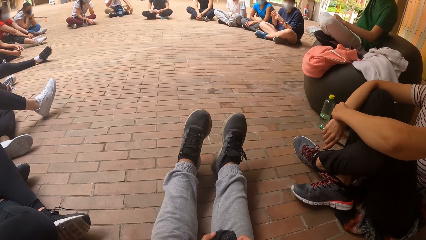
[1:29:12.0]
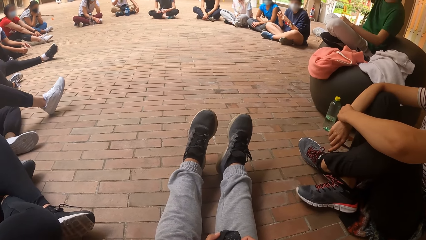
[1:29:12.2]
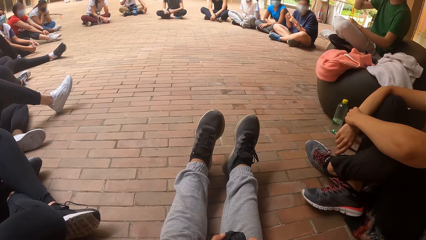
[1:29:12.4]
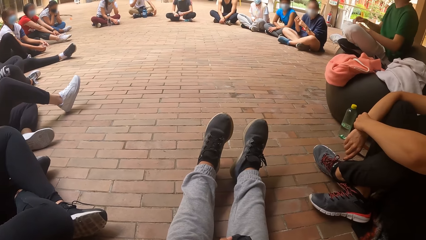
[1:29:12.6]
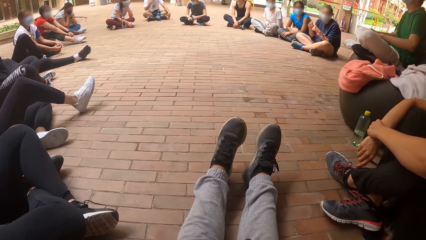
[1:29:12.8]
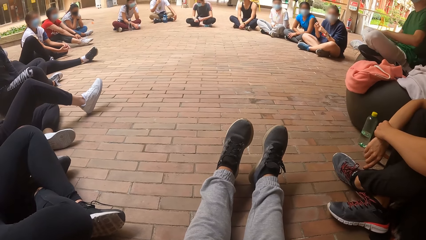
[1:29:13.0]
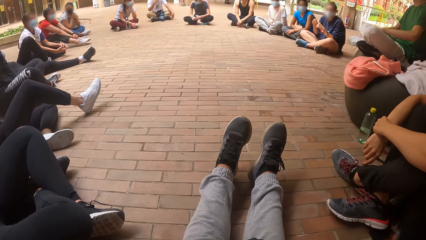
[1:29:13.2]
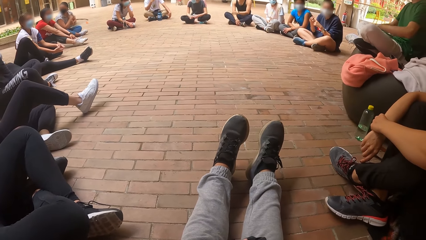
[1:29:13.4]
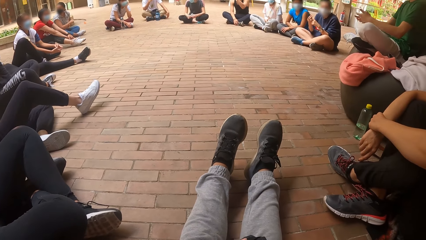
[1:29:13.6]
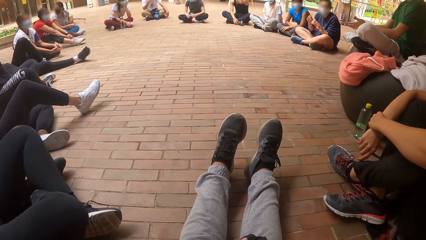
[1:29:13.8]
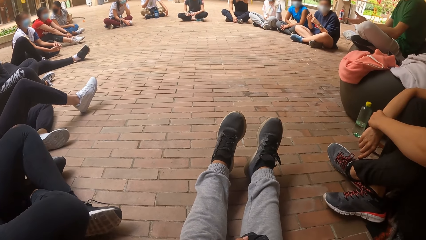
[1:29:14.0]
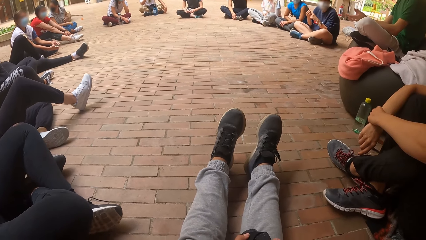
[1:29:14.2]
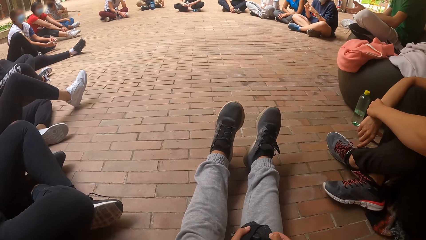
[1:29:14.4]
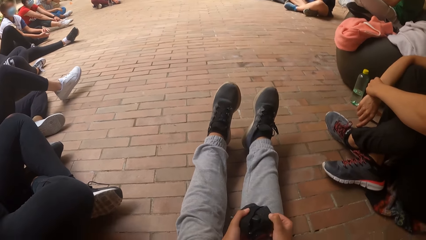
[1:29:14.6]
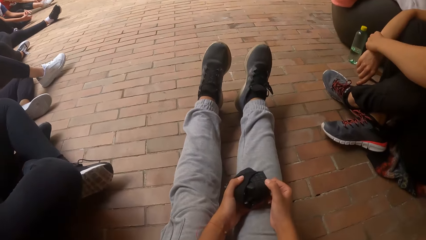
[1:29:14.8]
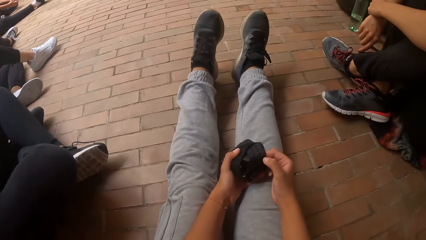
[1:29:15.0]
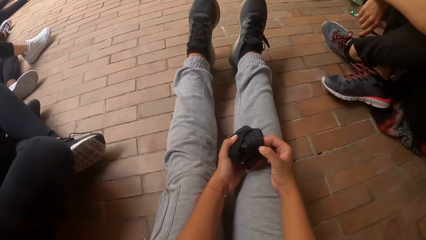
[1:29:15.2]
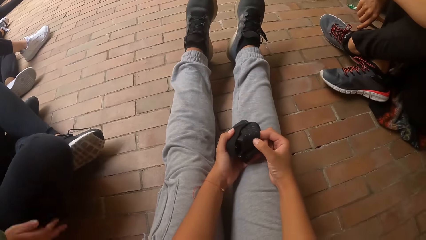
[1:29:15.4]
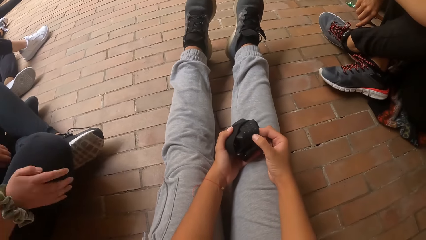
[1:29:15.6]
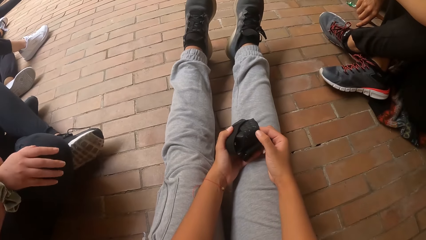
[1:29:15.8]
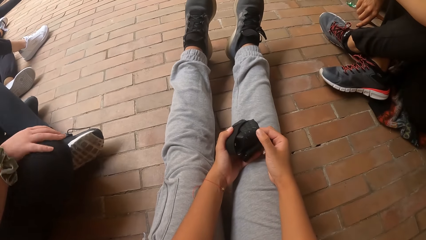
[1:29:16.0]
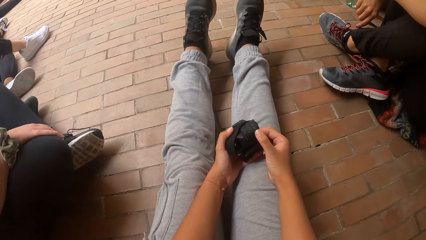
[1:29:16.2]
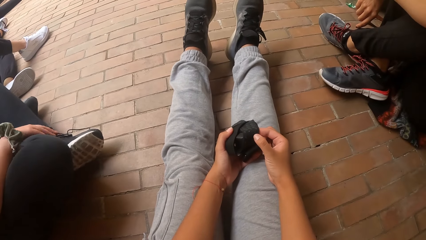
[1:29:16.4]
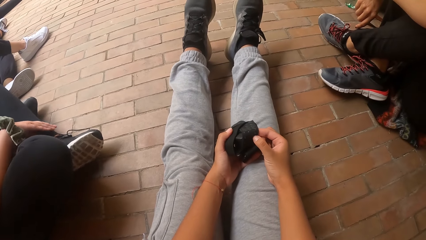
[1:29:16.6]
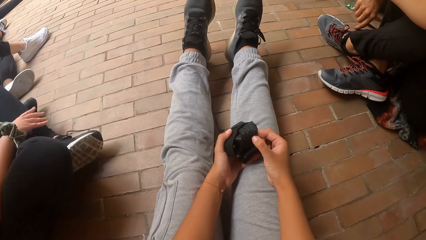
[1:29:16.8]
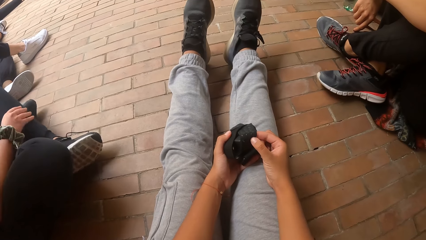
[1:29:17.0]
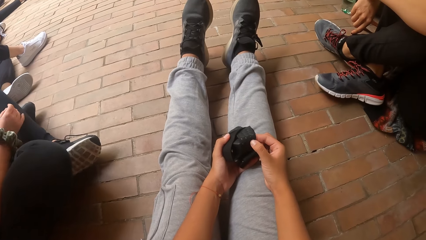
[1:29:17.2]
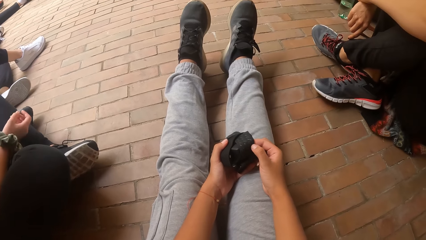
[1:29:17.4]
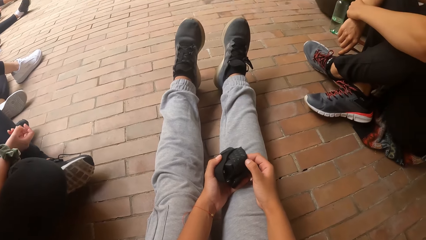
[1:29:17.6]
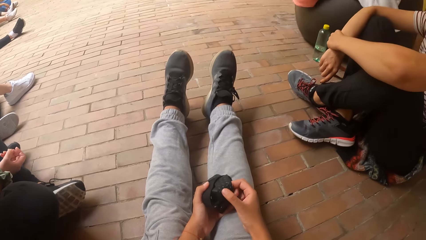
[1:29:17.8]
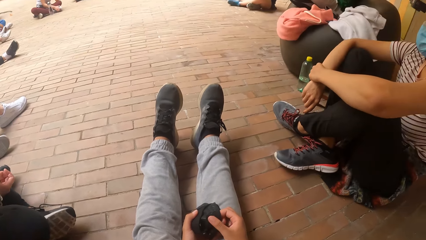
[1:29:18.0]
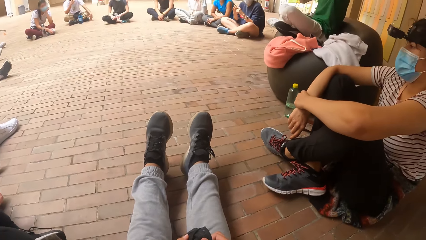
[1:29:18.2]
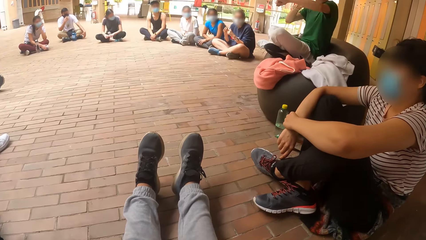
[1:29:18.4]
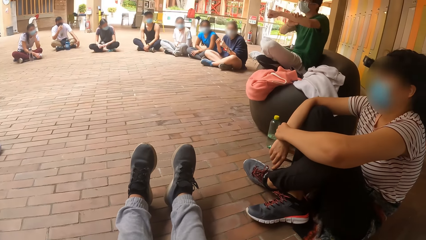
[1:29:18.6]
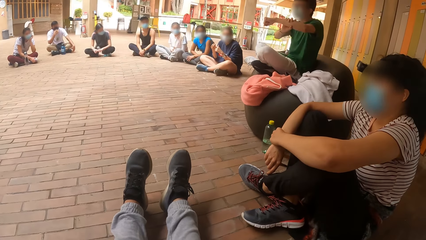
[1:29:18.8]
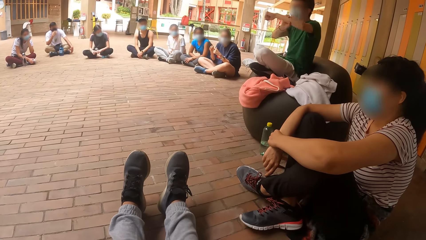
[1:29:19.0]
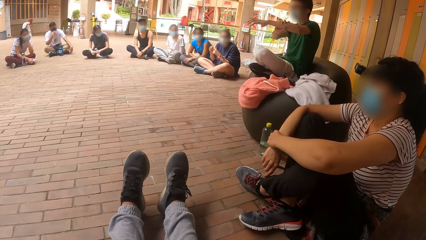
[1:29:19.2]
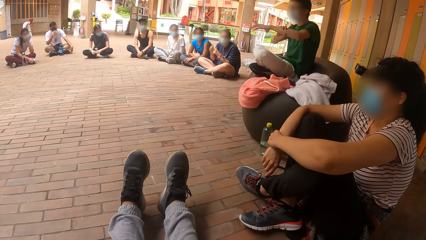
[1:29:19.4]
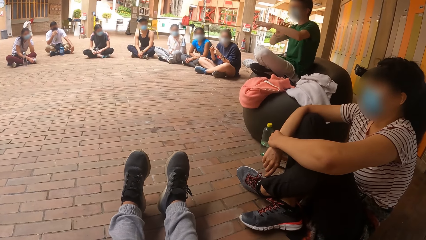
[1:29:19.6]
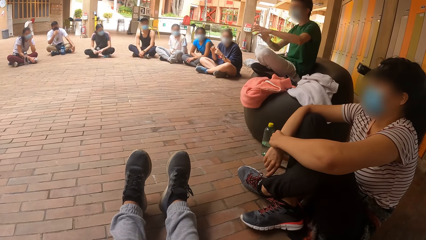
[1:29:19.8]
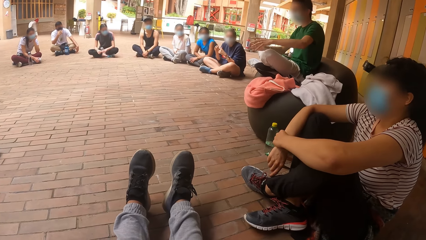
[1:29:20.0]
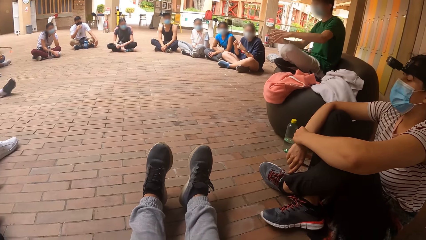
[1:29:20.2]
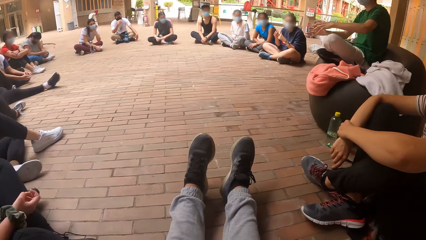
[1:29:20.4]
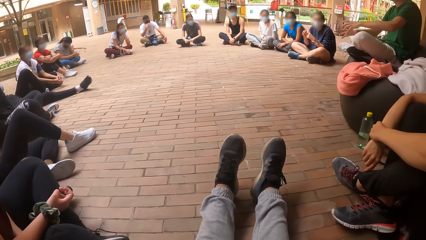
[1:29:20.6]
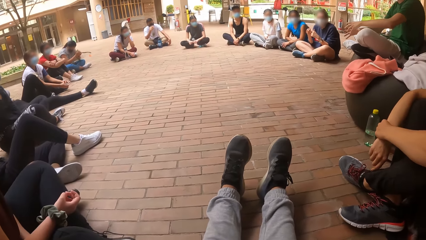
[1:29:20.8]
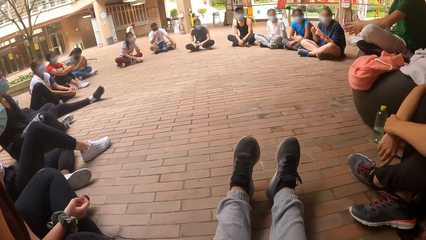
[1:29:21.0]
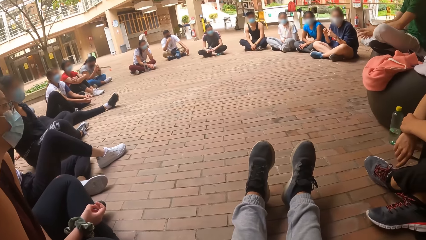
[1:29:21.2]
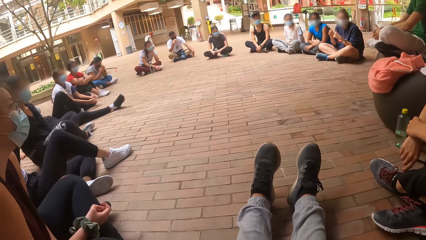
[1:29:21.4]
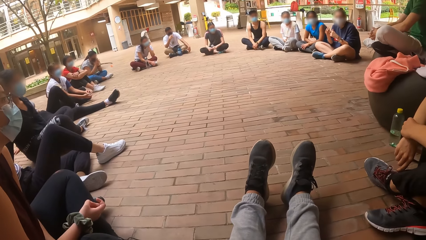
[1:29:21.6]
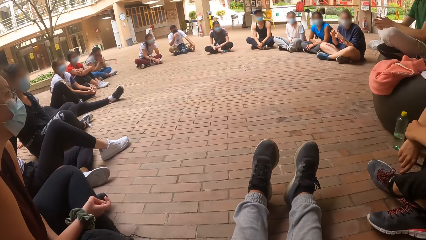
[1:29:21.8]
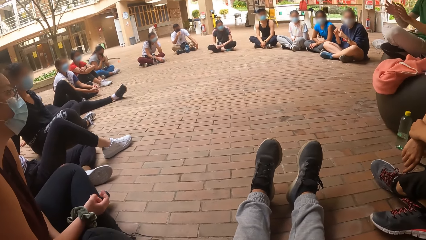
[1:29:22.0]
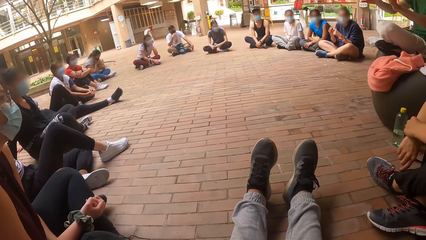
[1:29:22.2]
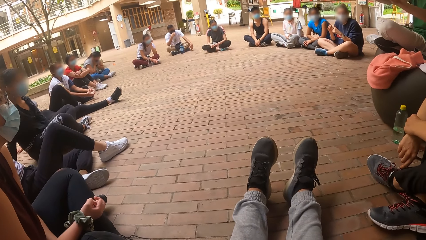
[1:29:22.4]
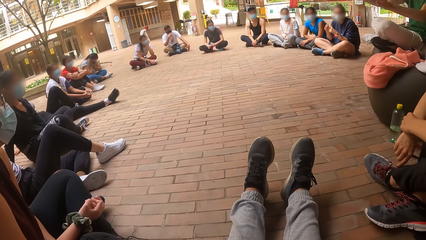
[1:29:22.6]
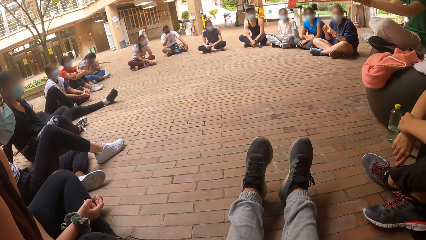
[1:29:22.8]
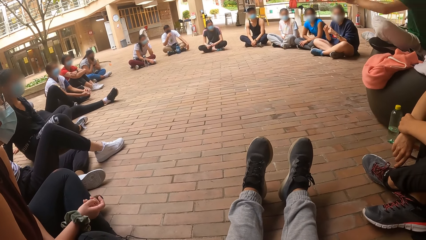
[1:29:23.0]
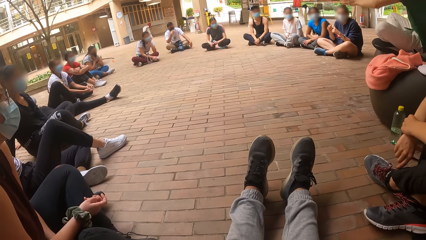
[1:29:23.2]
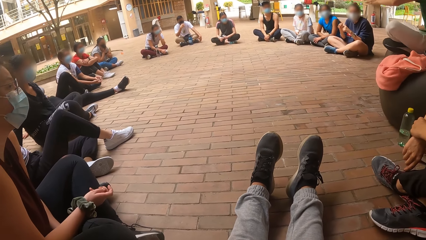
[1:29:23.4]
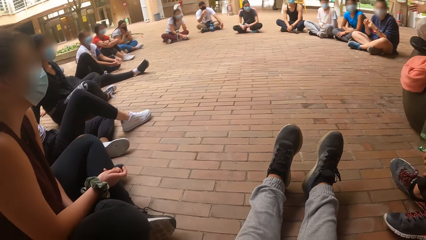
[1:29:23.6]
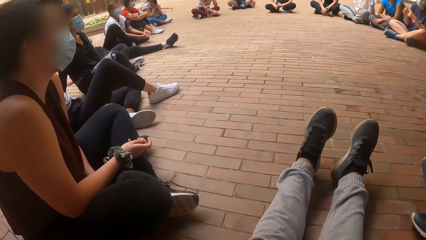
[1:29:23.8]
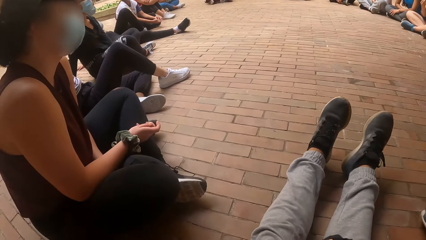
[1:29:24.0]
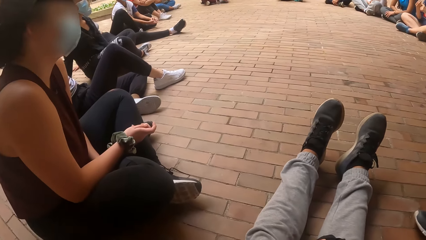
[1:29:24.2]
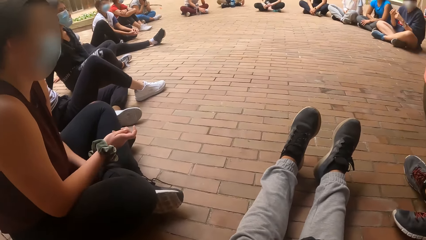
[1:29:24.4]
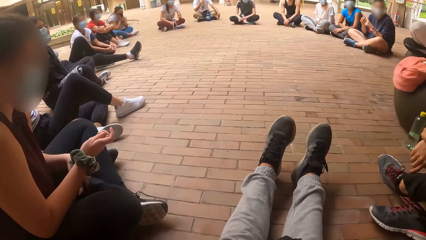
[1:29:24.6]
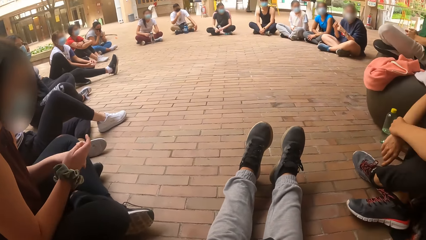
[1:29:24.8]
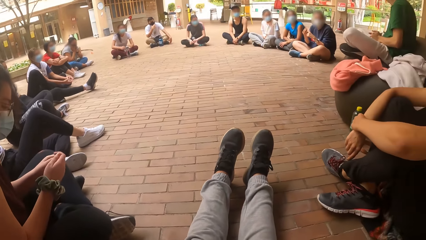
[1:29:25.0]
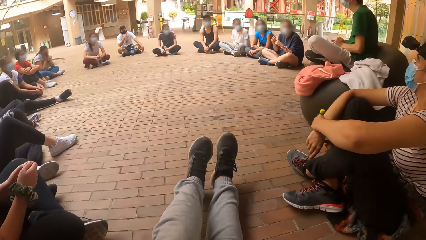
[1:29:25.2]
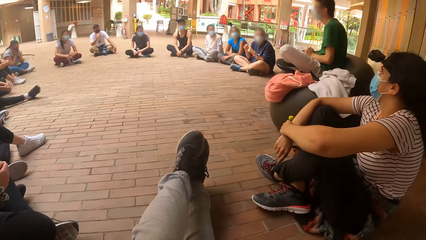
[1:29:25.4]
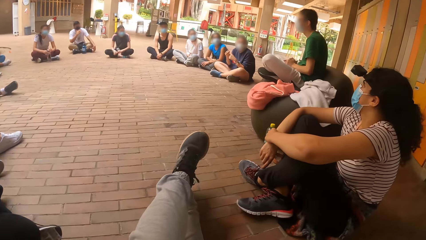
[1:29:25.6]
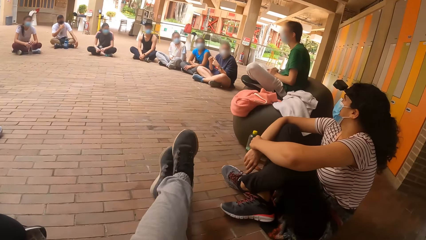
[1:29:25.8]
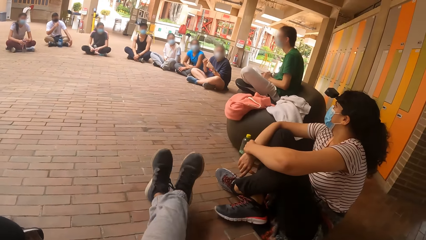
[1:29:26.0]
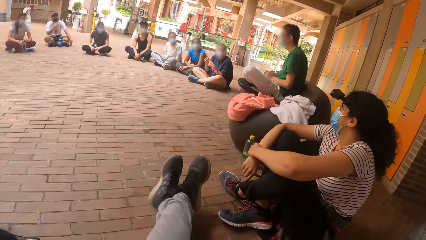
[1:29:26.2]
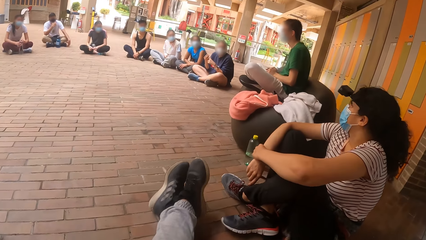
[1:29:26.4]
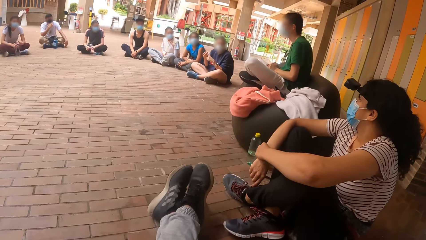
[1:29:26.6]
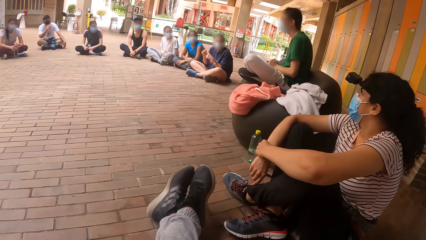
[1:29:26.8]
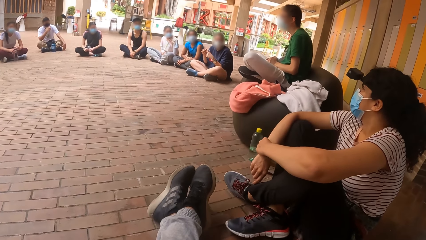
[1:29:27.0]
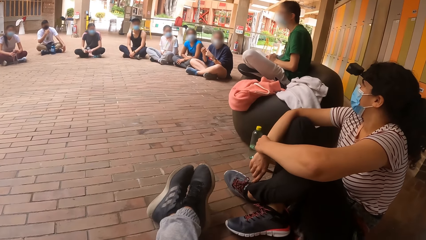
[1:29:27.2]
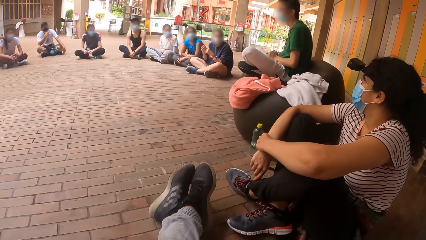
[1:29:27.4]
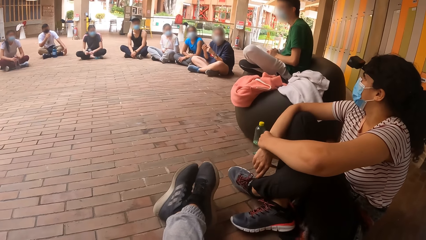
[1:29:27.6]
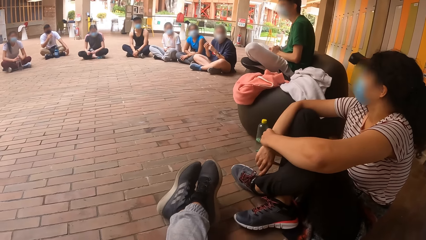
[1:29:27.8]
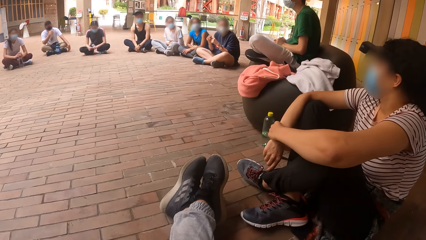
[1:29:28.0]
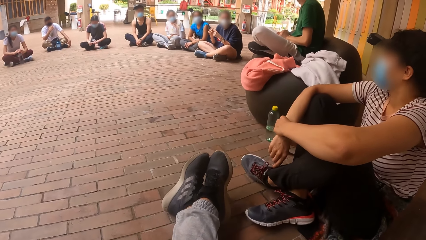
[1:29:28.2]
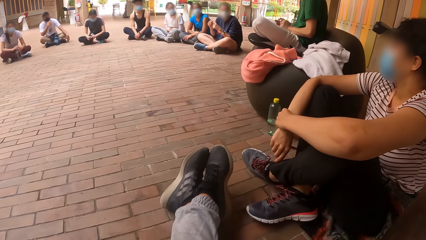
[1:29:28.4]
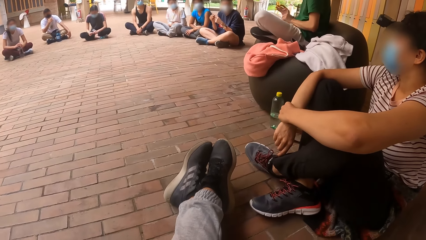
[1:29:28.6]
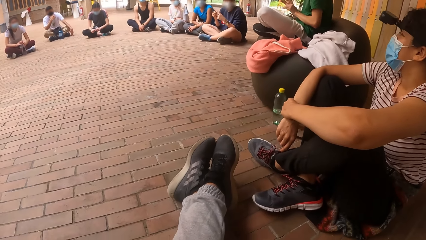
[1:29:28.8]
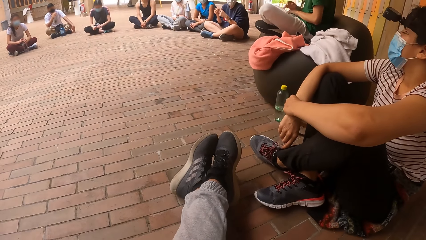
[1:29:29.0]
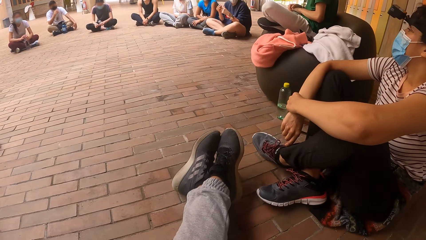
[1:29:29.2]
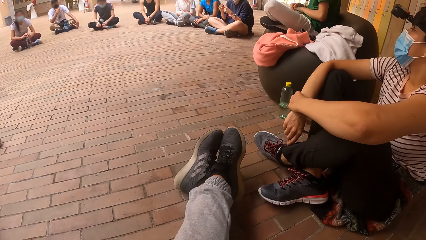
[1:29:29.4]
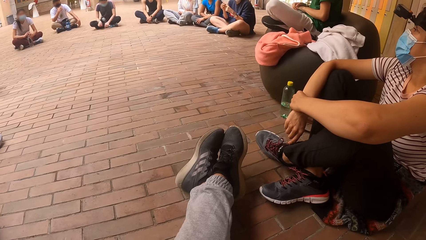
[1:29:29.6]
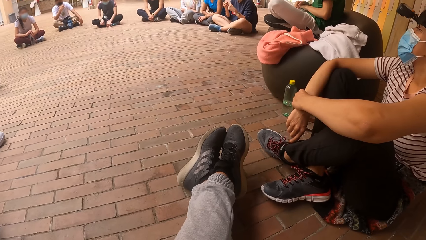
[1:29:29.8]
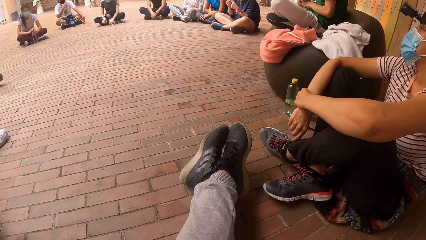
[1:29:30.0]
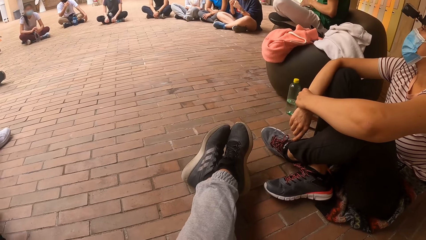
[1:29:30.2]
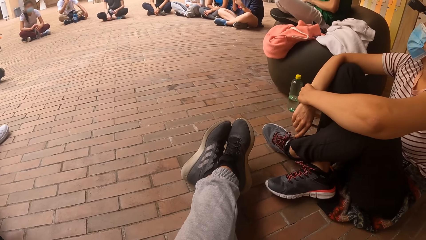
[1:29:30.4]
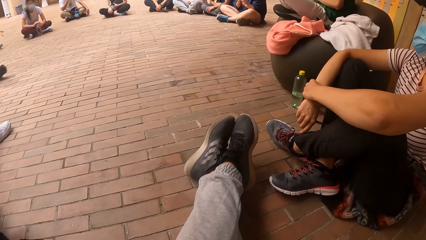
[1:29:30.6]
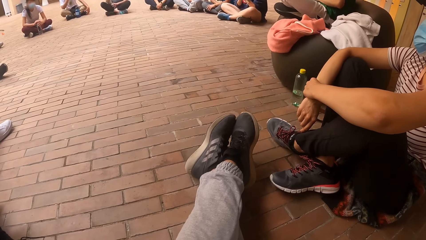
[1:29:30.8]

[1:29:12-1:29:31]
The camera wearer checks her camera with her right hand. She holds the camera with hands. A man interacts with the group of people. He moves hands. The camera wearer crosses her legs. The man moves hands.
